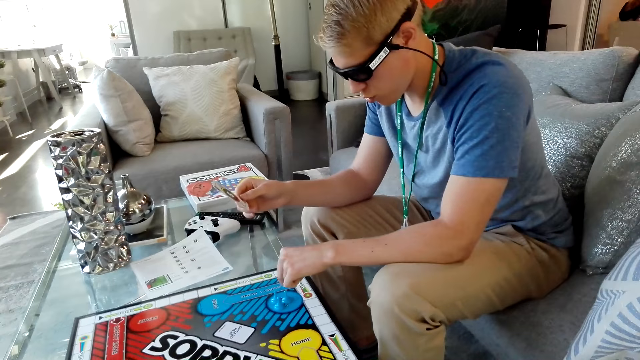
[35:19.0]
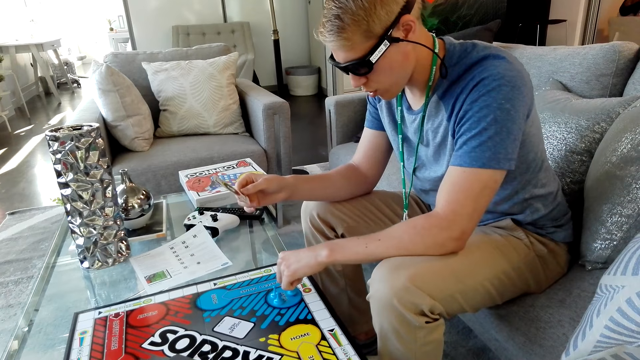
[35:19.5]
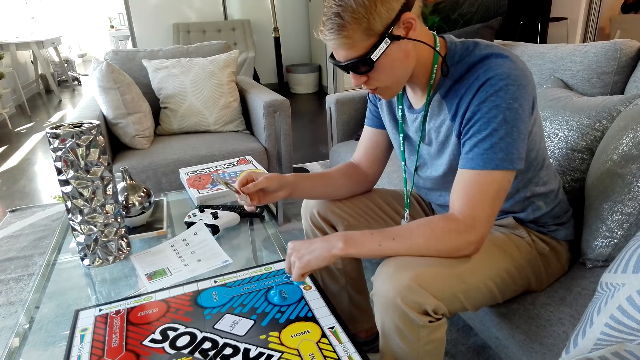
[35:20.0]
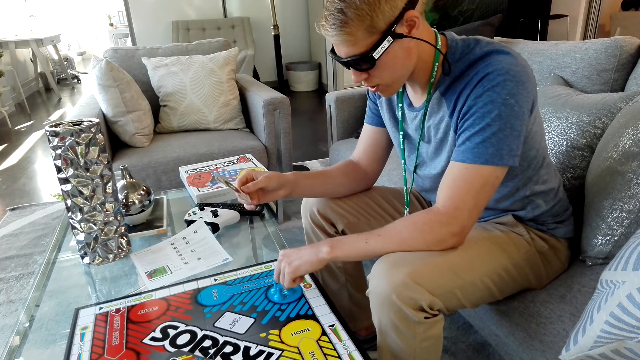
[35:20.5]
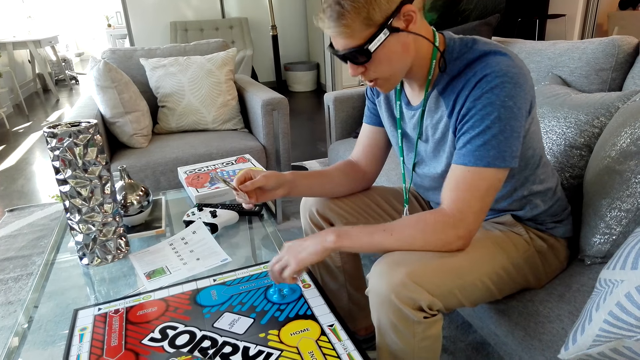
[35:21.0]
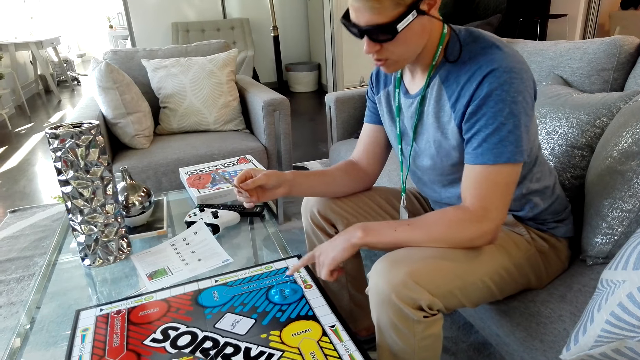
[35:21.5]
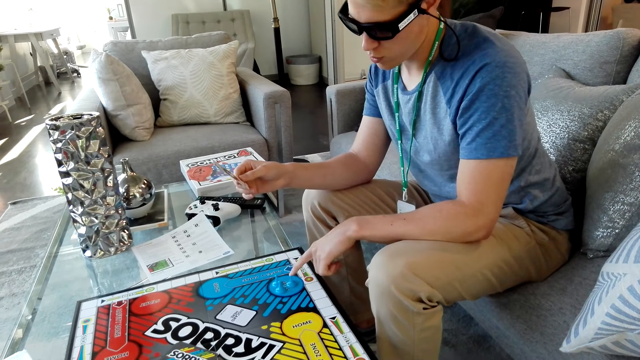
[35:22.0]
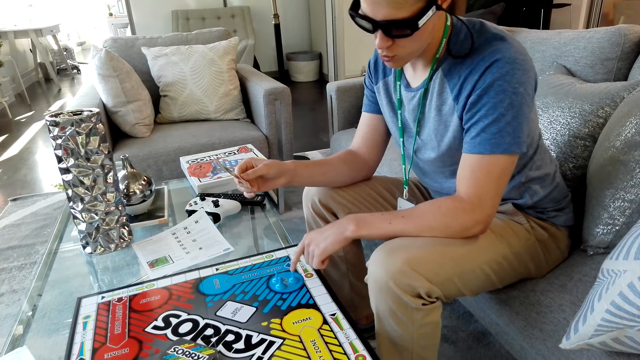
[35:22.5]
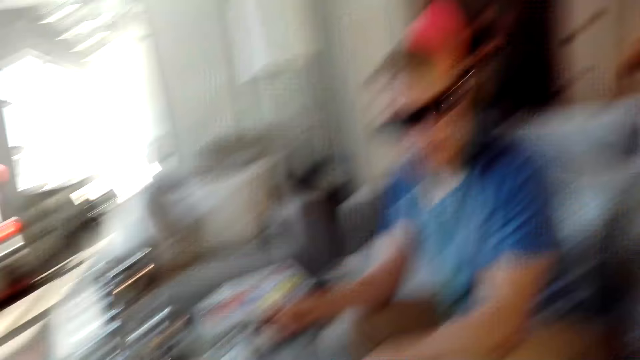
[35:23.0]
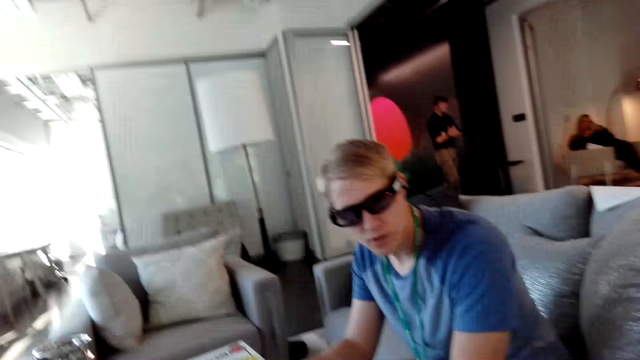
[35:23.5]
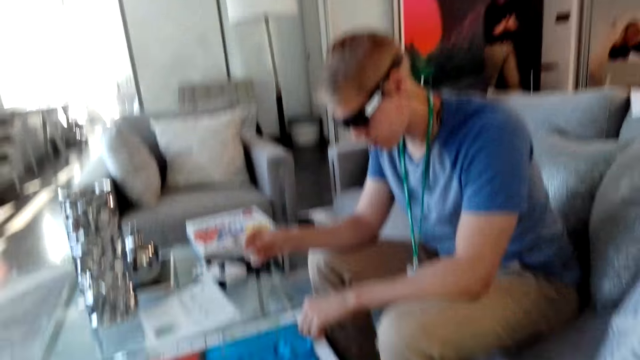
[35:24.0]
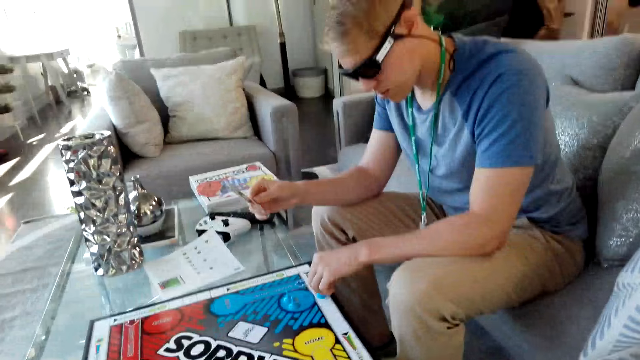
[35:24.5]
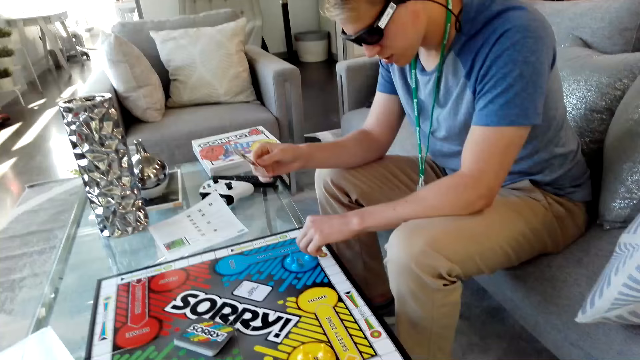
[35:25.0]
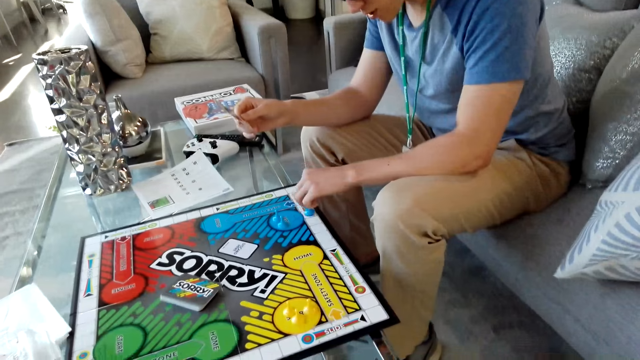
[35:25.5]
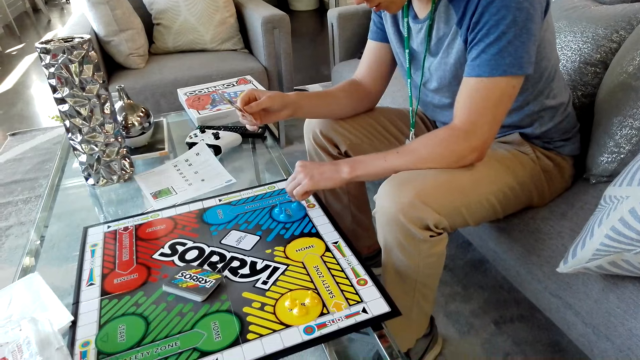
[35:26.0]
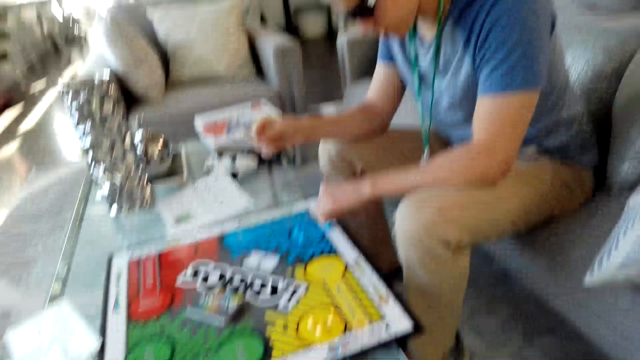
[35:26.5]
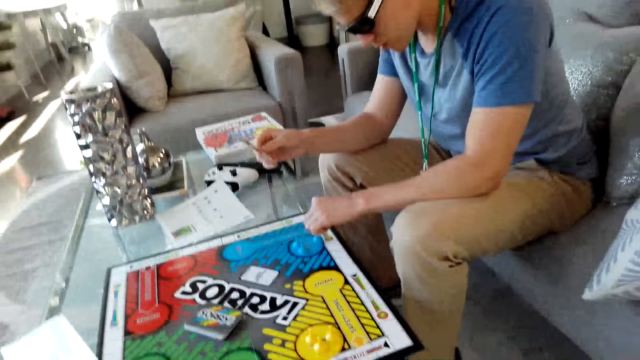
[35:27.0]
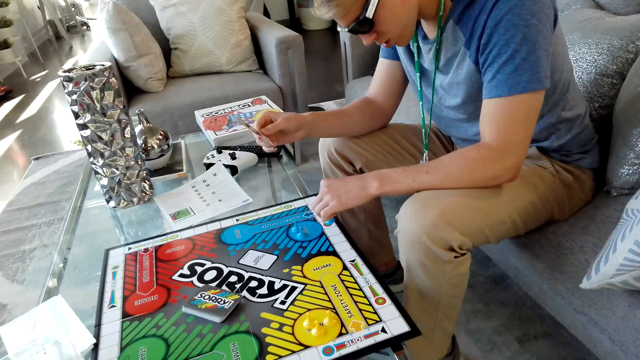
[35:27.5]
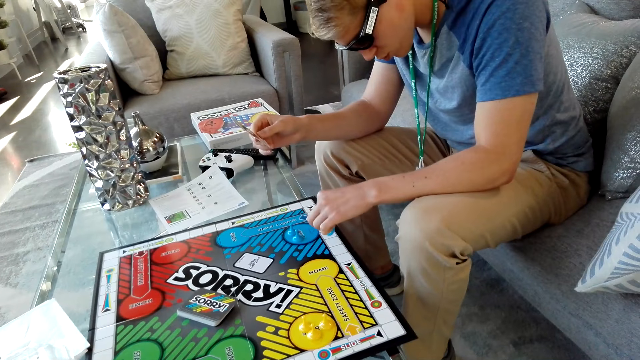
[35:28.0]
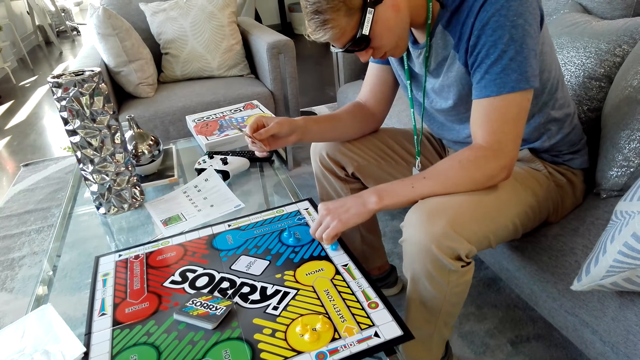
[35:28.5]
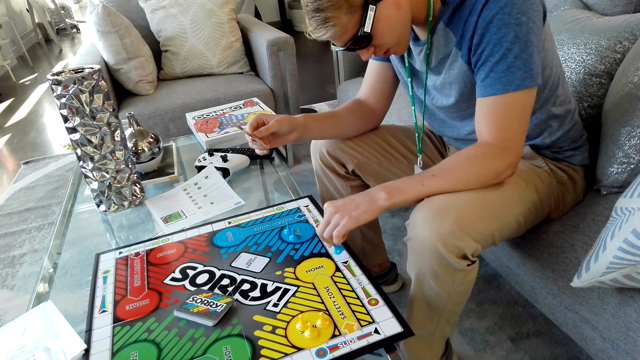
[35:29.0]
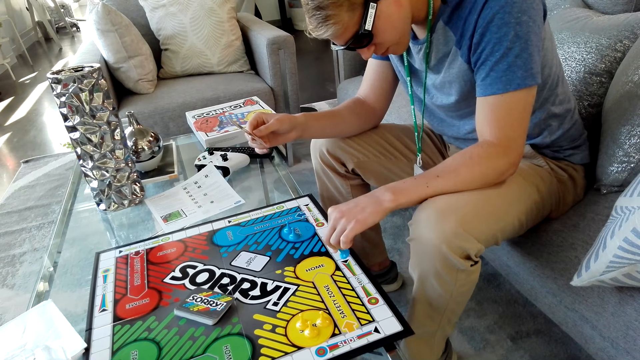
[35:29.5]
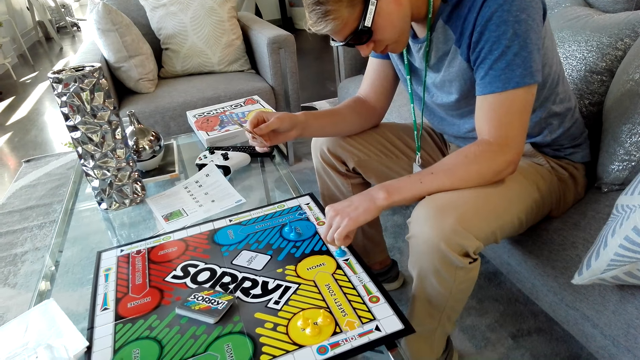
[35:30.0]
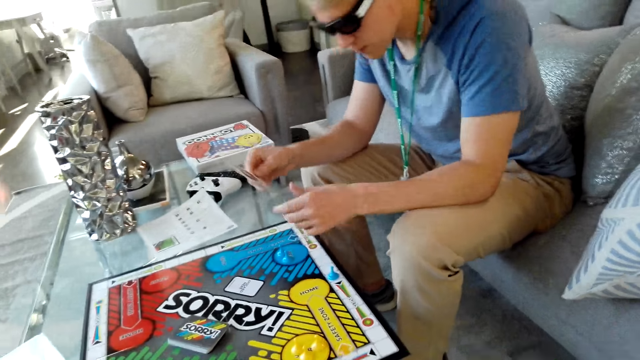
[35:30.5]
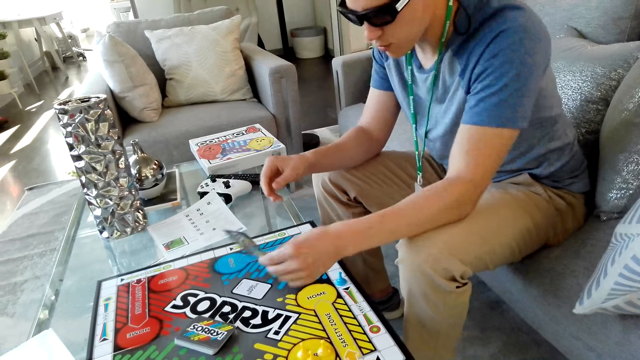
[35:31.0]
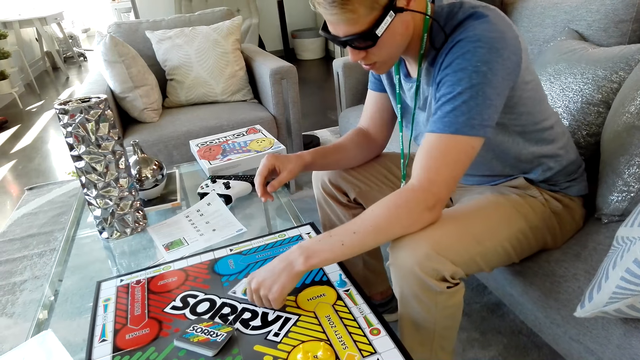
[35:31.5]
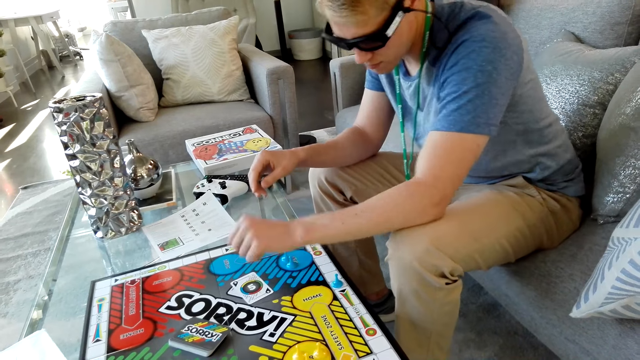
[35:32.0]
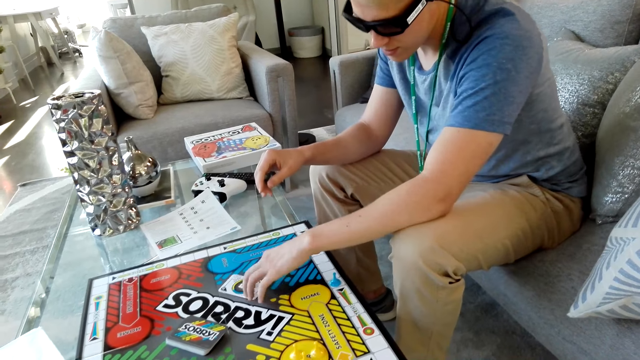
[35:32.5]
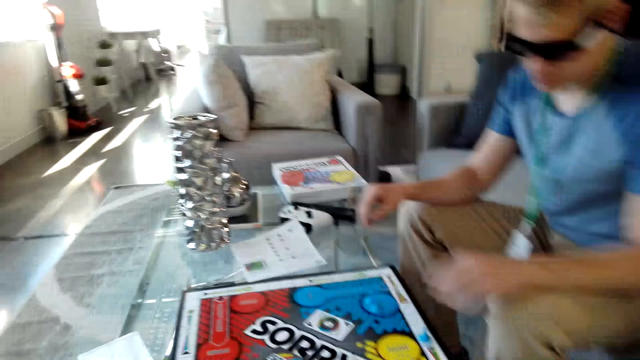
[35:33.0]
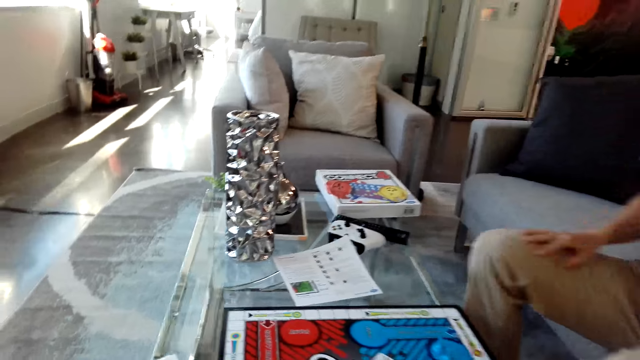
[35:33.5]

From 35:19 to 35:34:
A man holds the pawn. The man points at the pawn. The man holds the pawn. He holds the pawn again. The man moves the pawn on the board. The man holds the card with the other hand and puts down the card.

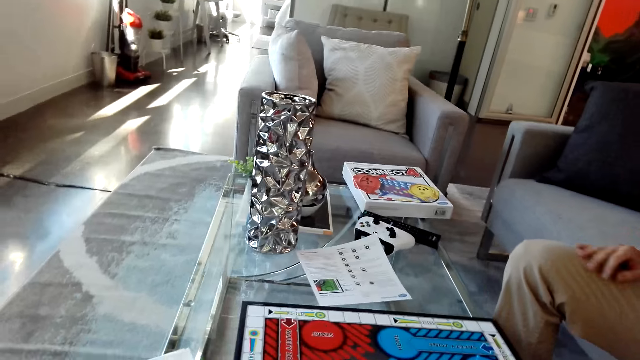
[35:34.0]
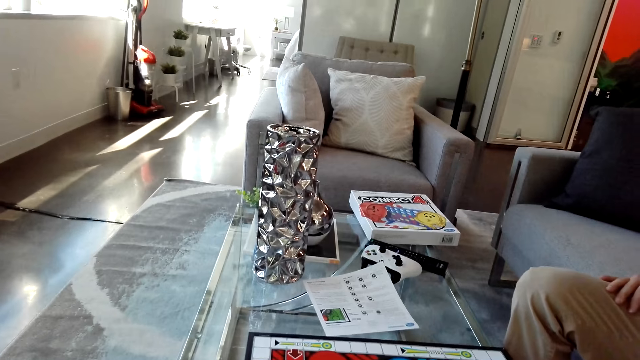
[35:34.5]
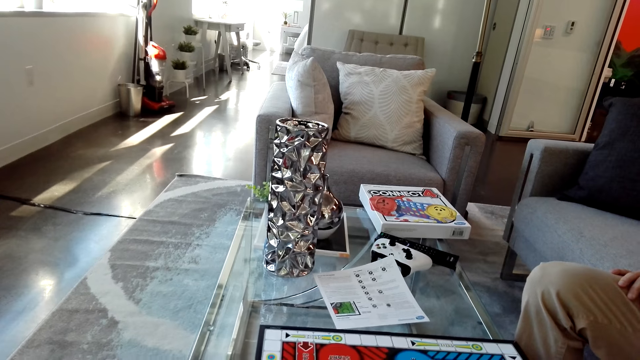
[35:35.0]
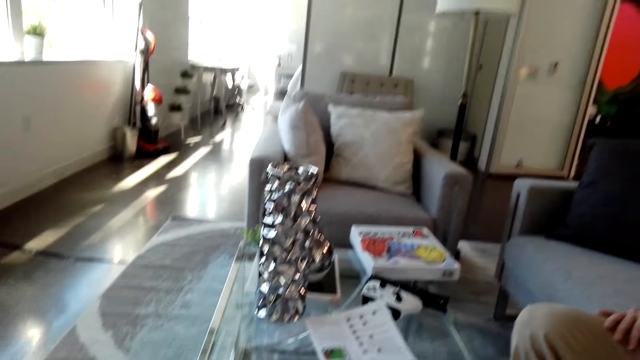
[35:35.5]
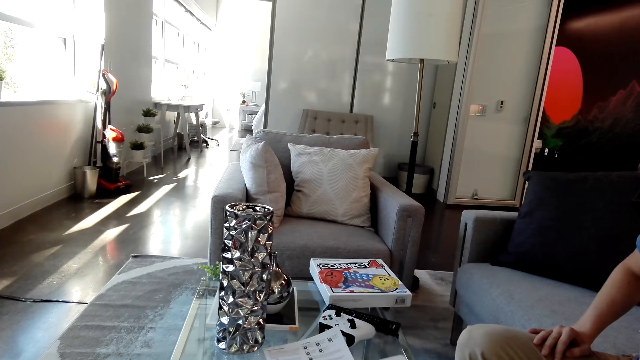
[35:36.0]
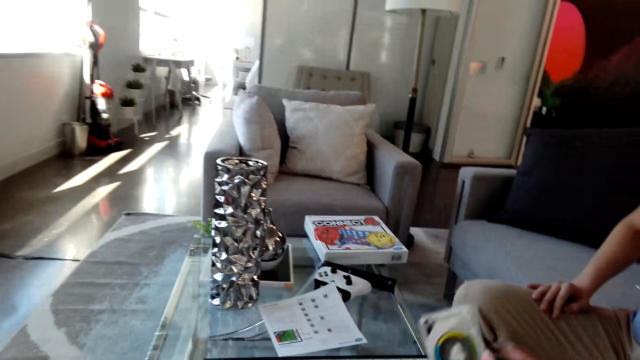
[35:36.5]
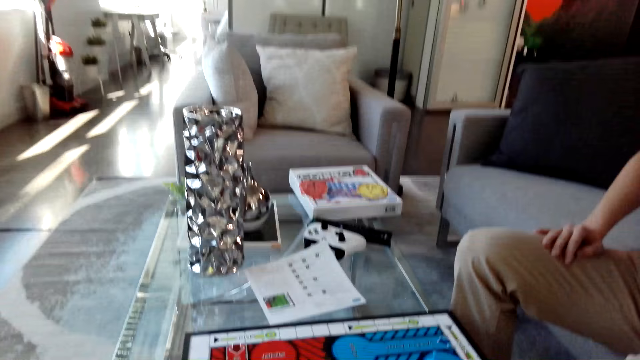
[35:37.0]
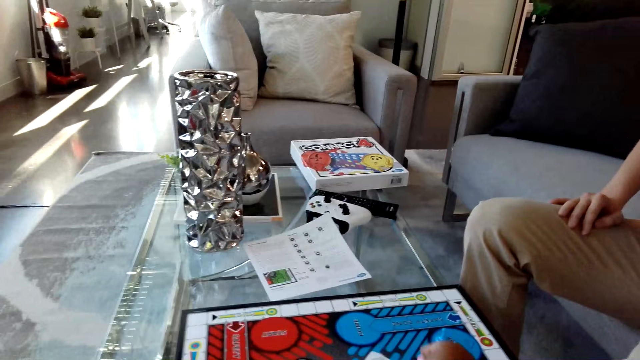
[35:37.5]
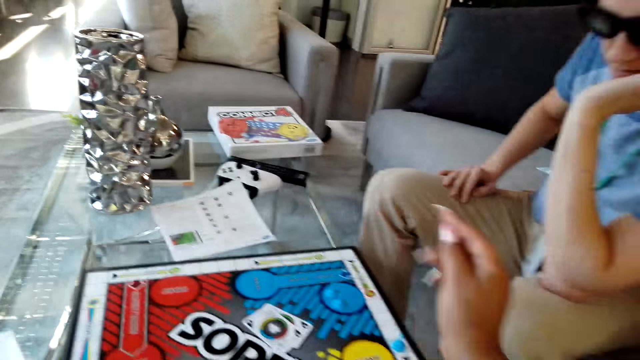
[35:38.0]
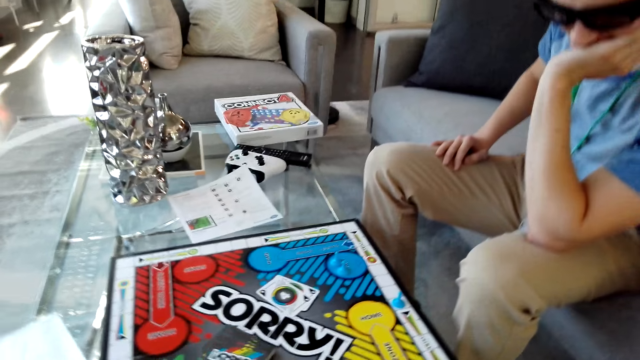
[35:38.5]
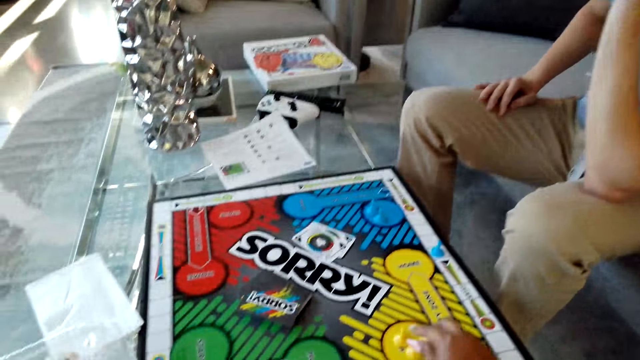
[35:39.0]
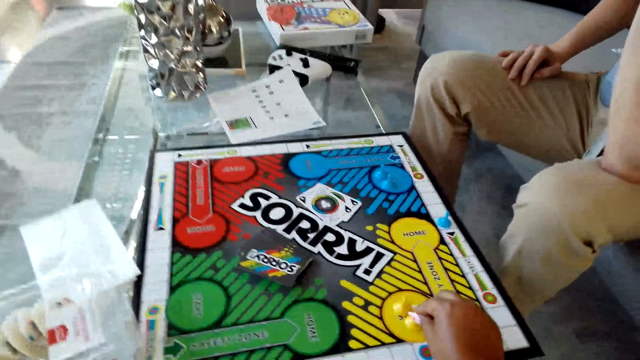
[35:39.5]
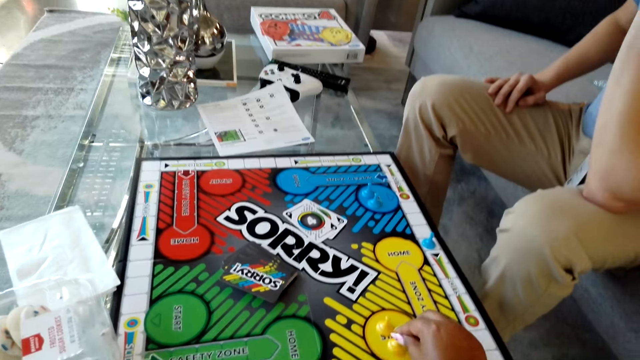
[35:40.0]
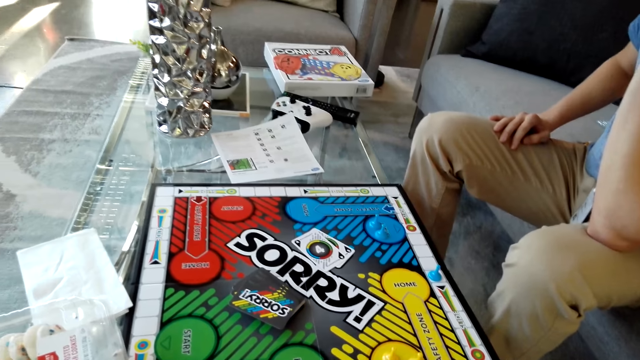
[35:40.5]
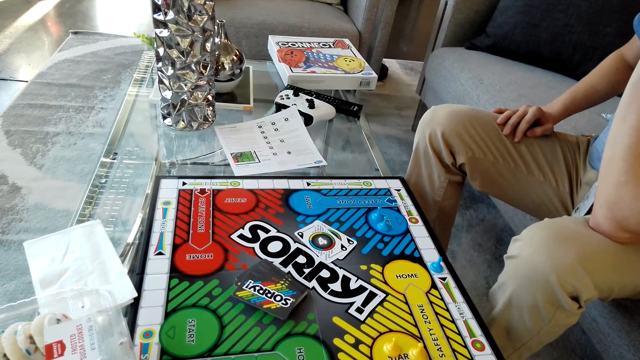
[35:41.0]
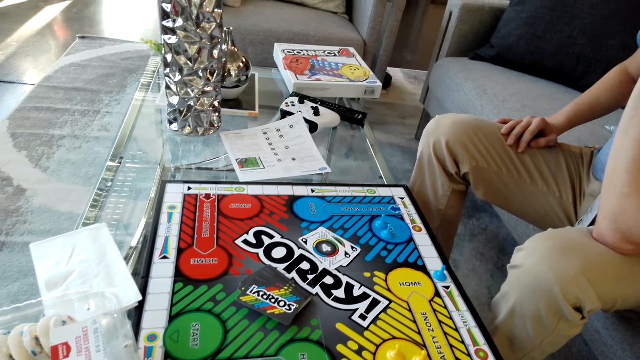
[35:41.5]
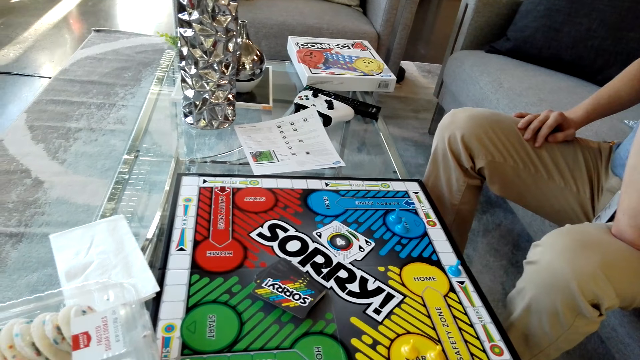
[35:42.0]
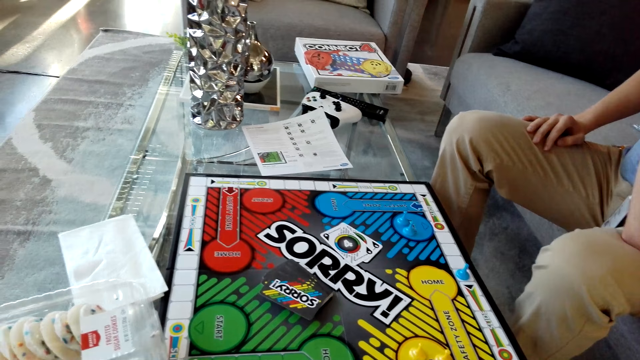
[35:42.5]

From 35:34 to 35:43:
The camera wearer holds a card. They hold the pawn. They move the pawn on the board.
